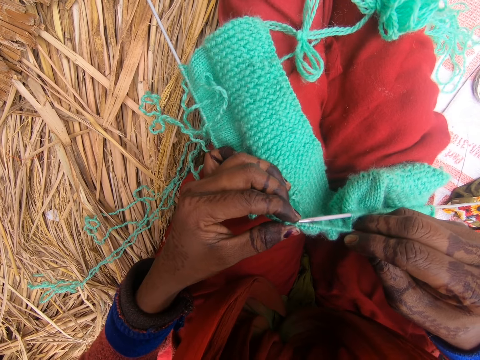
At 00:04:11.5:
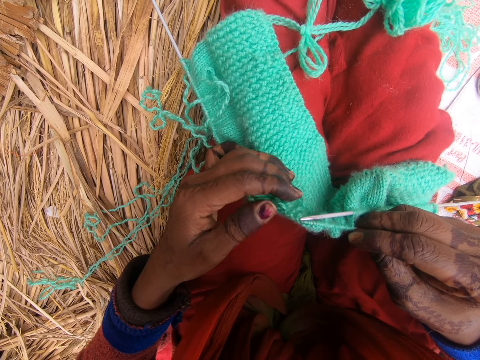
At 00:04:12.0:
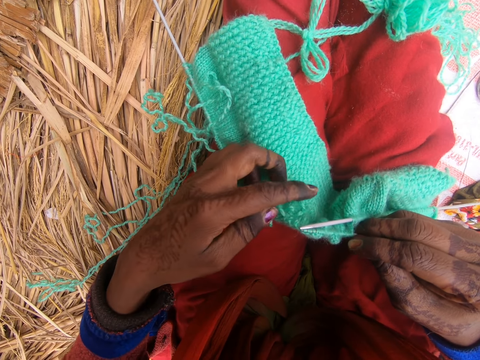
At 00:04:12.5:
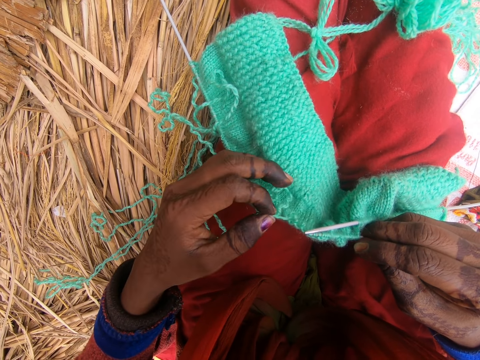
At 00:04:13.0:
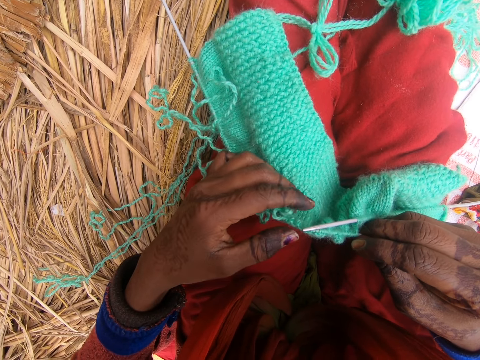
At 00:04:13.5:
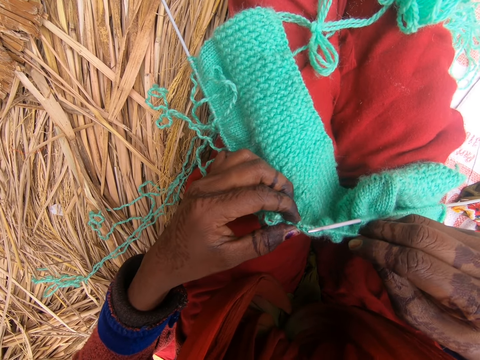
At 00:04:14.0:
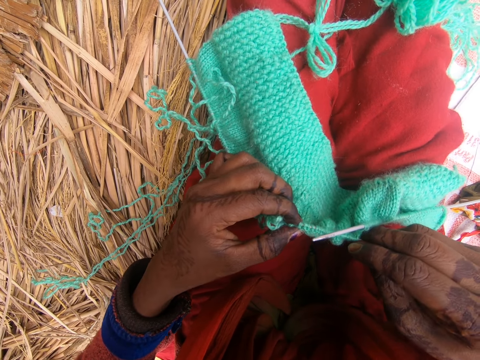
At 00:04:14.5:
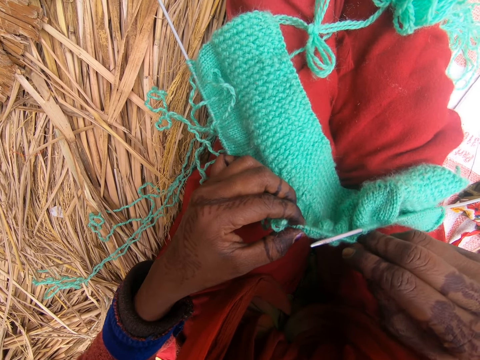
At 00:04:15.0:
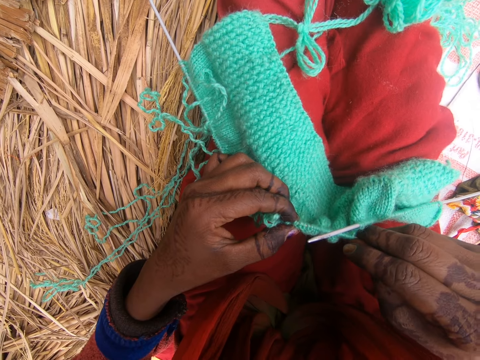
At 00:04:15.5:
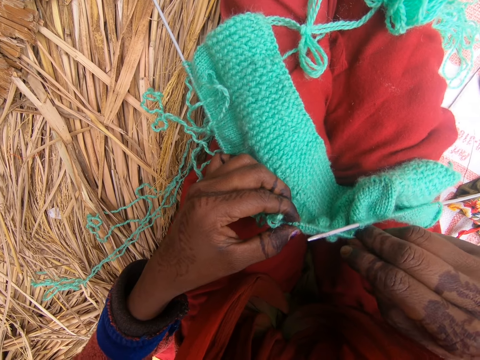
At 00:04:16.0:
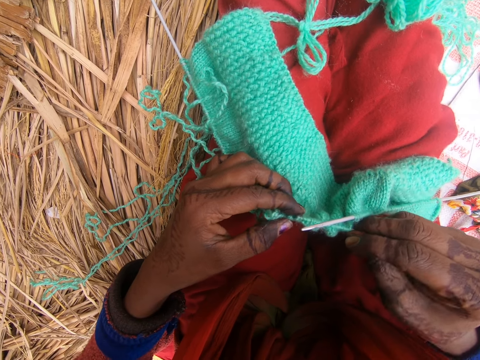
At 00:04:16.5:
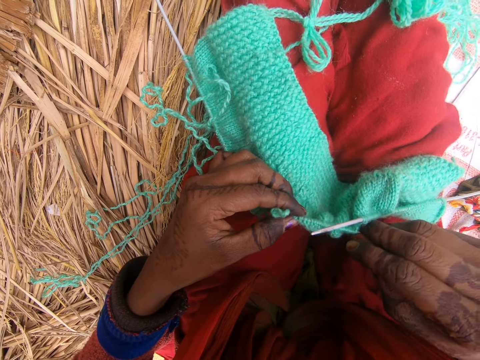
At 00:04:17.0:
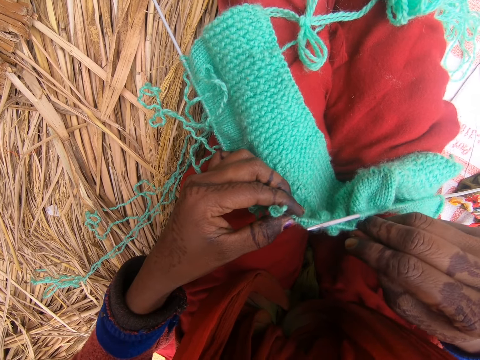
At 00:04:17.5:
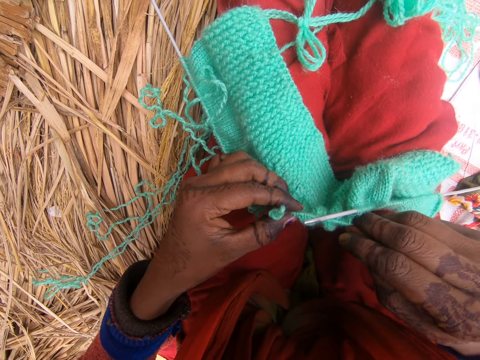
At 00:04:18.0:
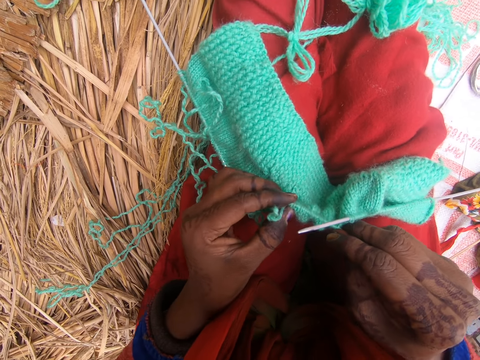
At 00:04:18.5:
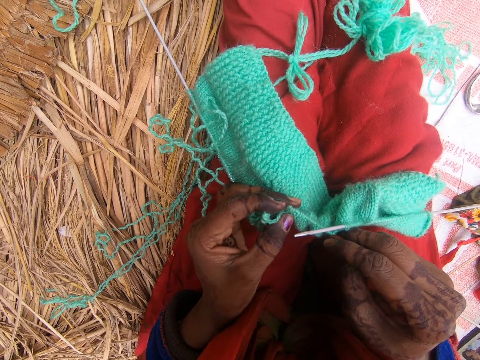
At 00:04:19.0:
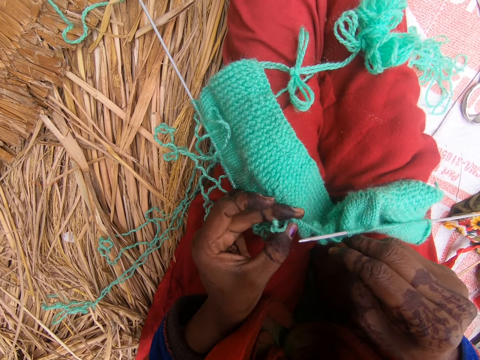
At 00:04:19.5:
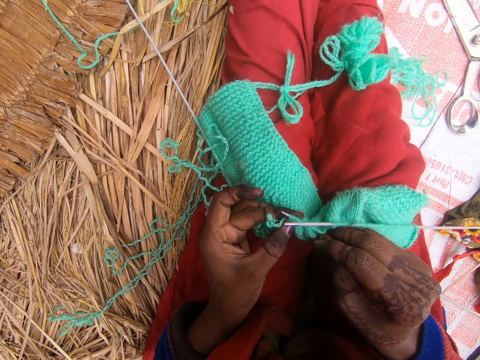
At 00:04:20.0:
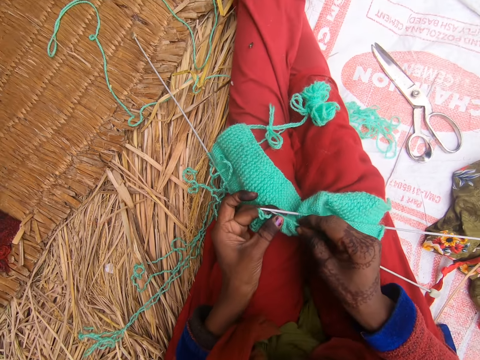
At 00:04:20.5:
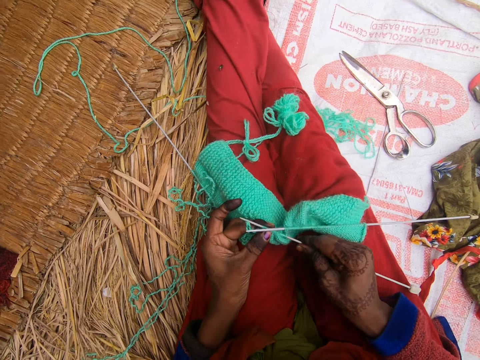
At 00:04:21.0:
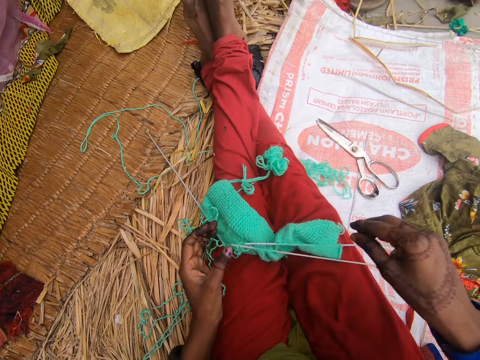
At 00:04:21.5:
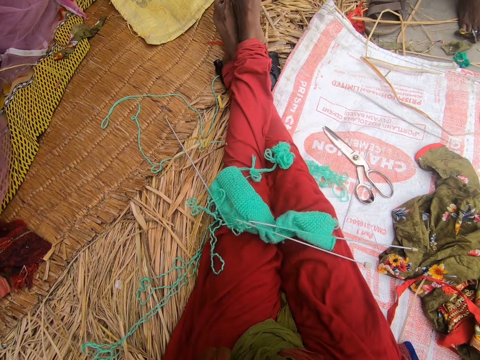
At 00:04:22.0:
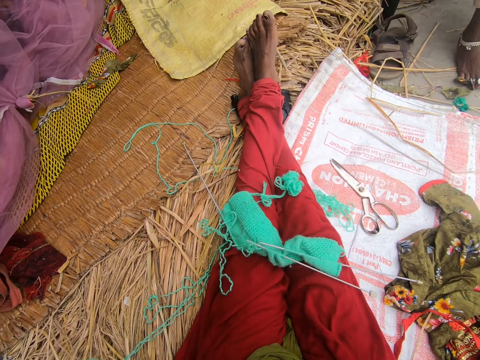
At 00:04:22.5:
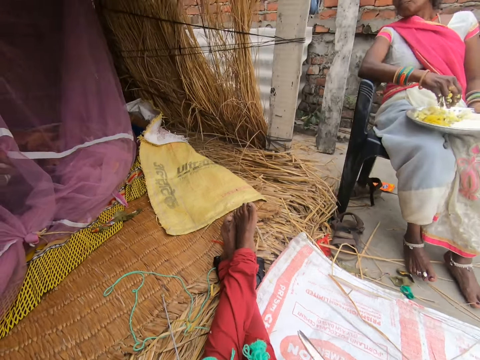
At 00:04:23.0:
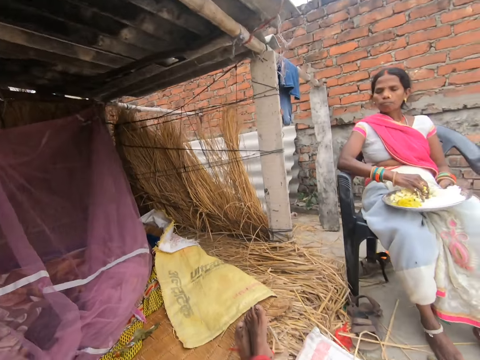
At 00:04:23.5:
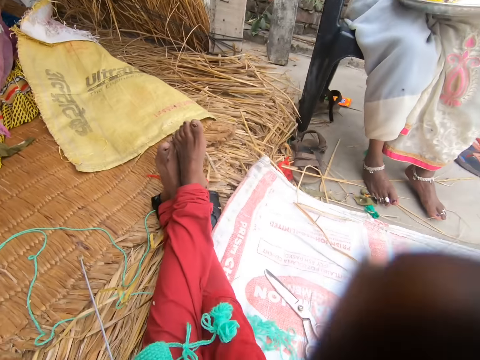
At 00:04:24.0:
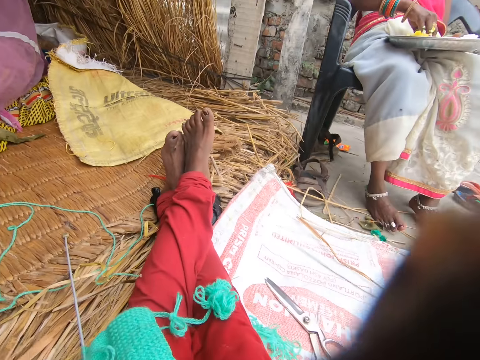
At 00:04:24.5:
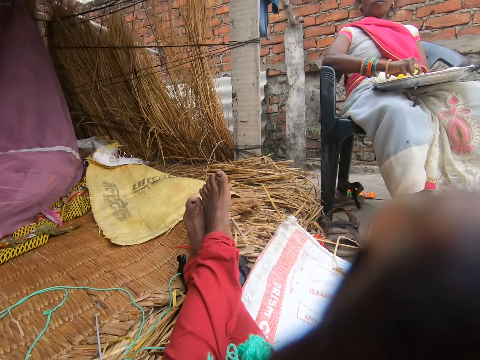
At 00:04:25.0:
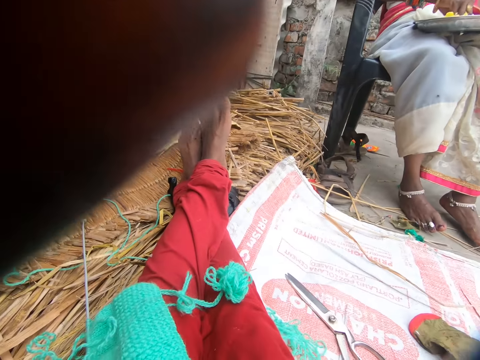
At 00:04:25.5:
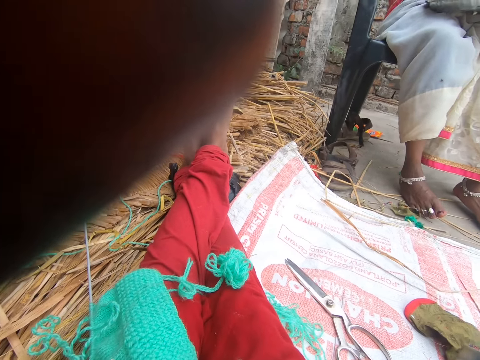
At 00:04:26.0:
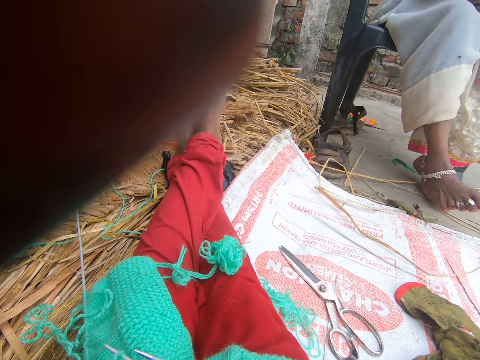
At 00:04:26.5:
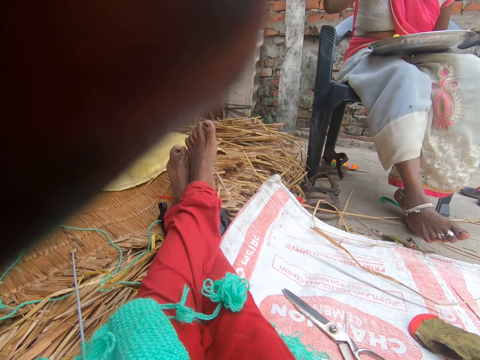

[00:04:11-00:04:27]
The camera wearer knits the fabric. They straighten the thread. They knit the fabric. They converse with a lady. They adjust the camera with both hands.
